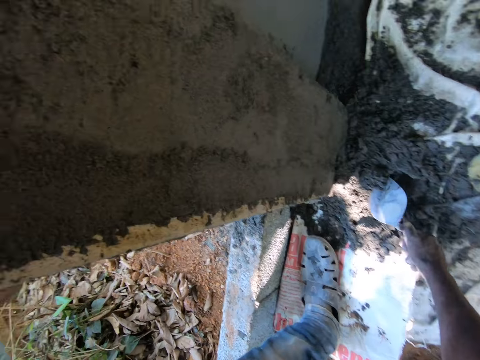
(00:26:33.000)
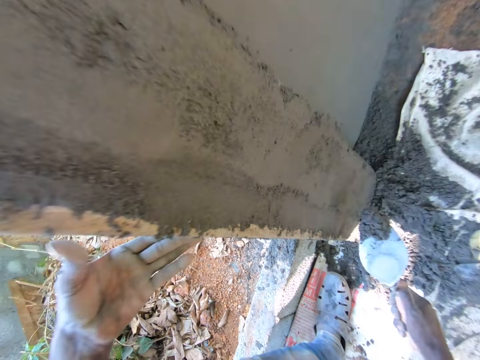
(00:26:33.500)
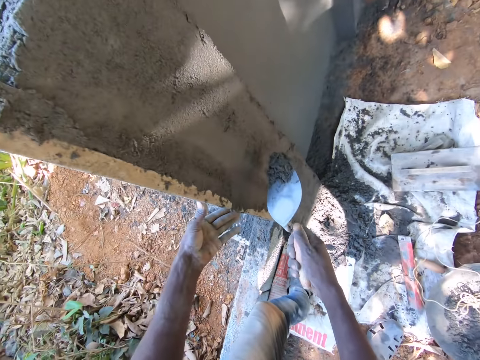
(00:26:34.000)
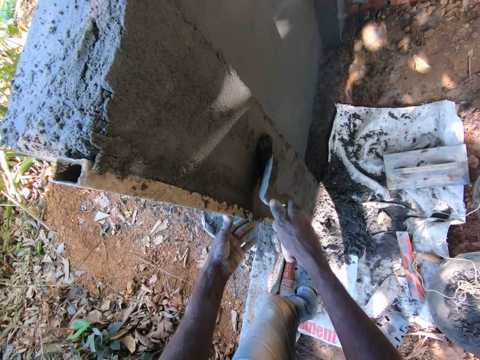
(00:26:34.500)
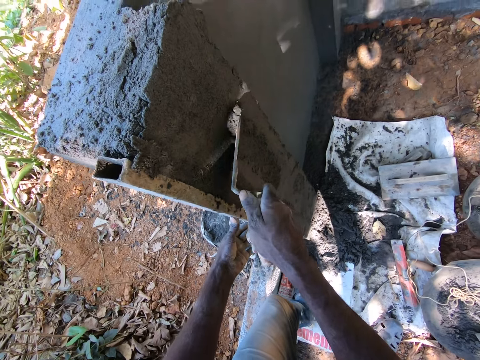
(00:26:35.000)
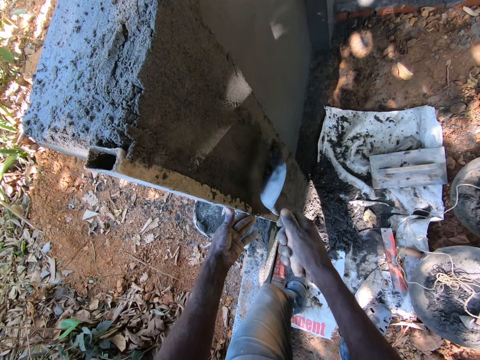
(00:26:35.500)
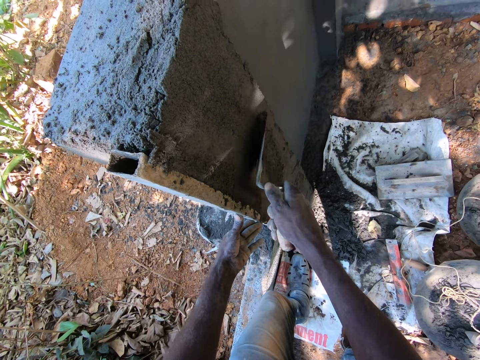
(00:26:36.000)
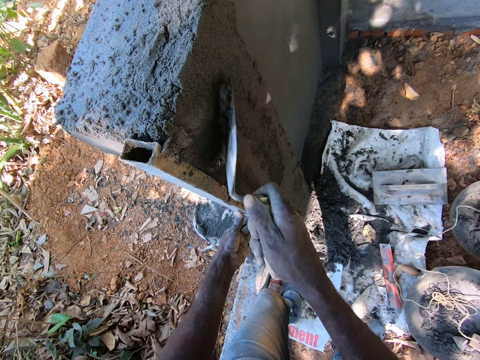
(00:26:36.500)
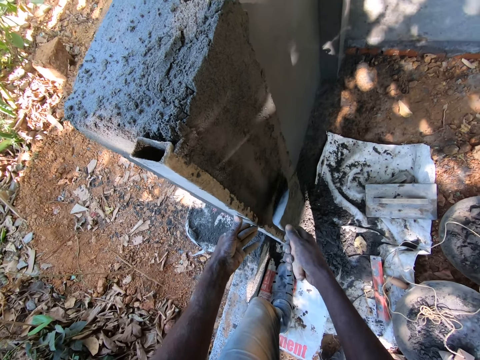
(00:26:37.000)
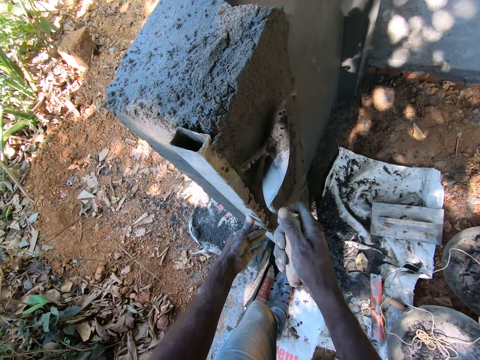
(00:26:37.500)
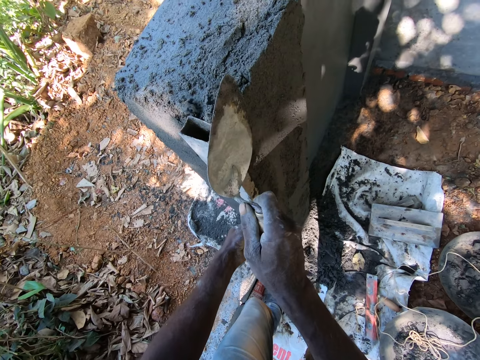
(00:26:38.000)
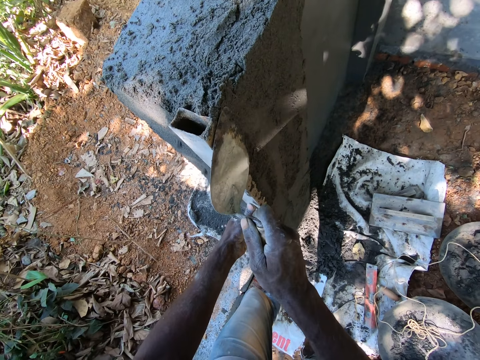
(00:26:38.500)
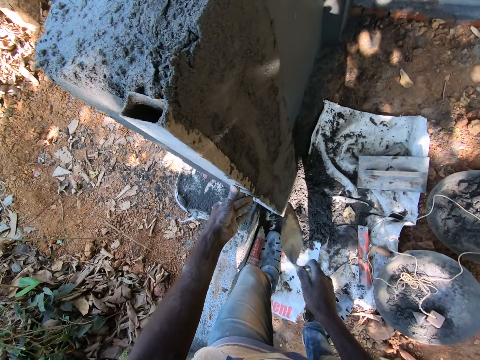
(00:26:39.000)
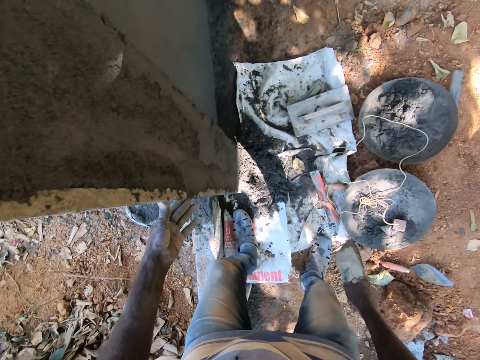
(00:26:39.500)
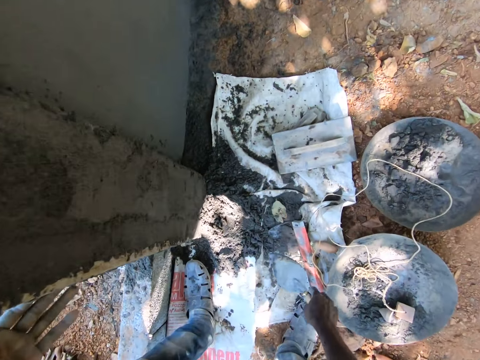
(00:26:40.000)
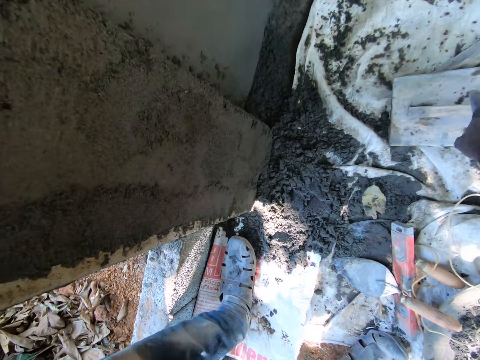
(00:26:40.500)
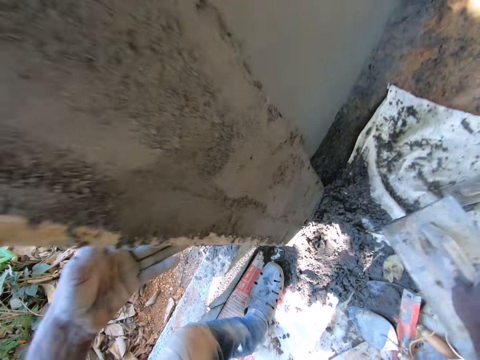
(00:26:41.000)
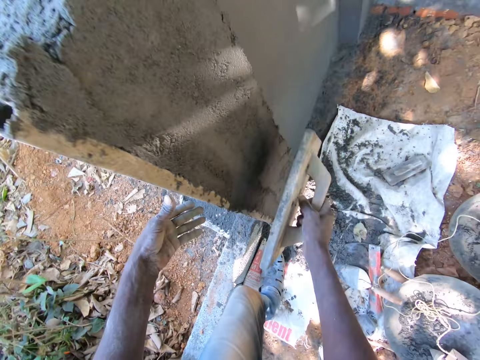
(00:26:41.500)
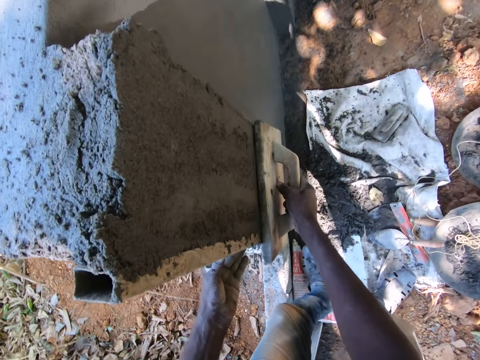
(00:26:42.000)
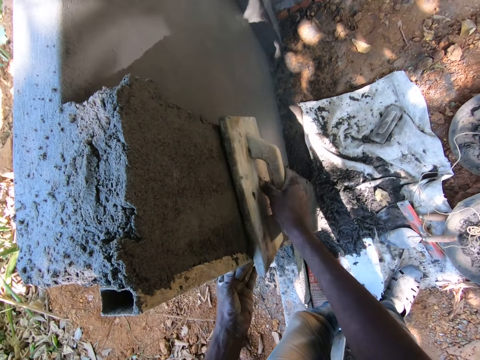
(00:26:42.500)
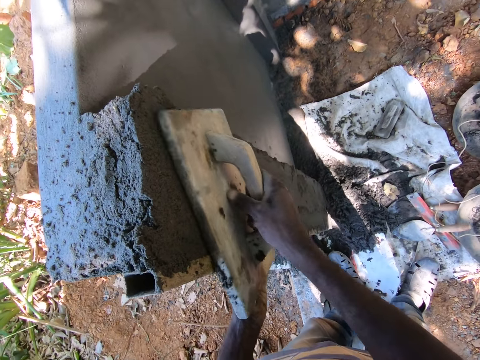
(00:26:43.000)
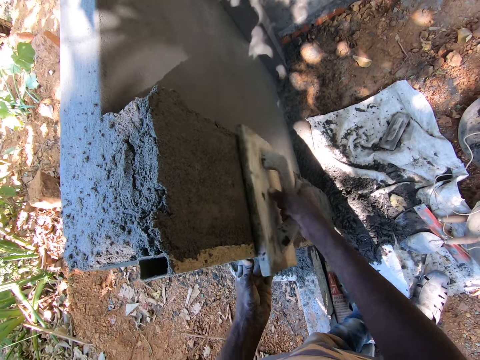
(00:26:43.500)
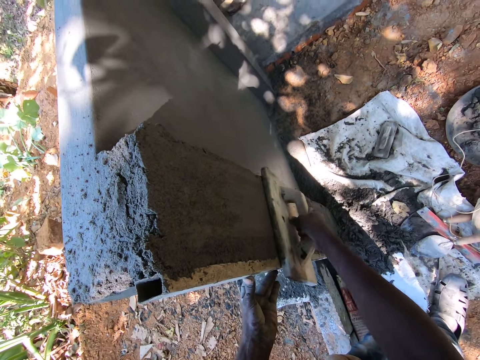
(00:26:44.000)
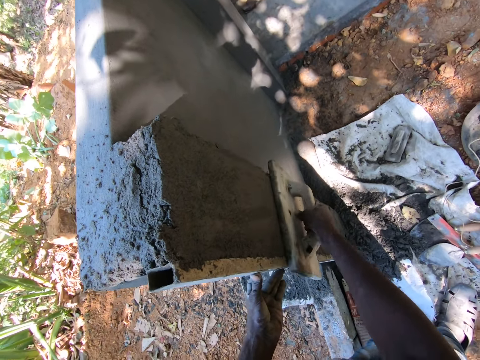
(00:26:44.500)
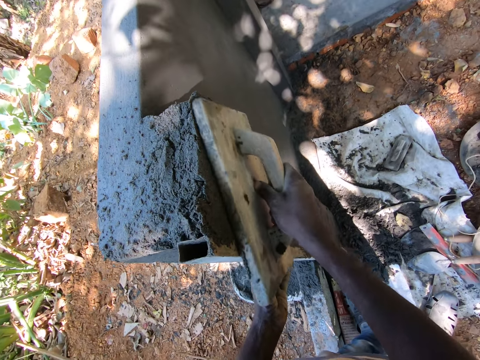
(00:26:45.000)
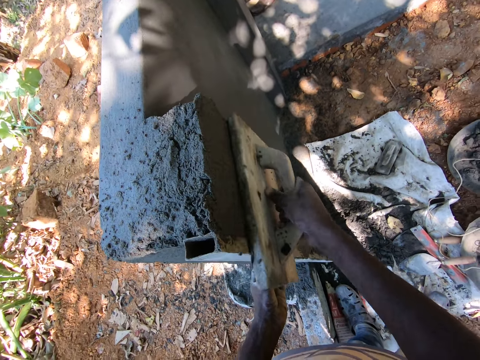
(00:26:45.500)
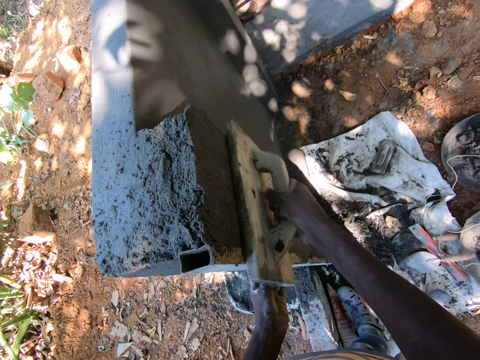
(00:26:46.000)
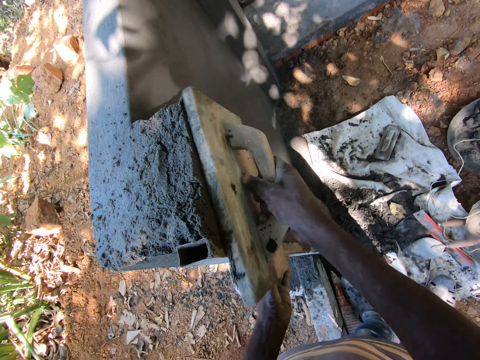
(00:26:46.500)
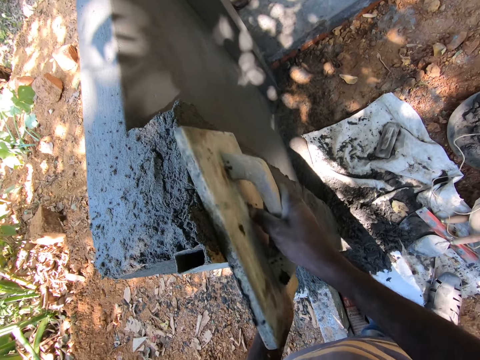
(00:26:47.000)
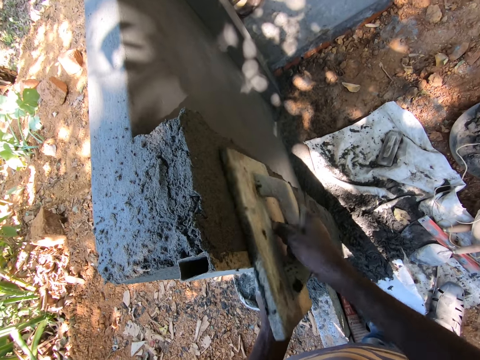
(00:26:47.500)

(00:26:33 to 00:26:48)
The camera wearer scoops mortar from the polythene sheet with the hand trowel in his right hand. He plasters the mortar on the wall with the hand trowel in his right hand. He drops the hand trowel on the polythene sheet with his right hand. He picks up the hand float from the polythene sheet with his right hand. He smoothens the wall with the hand trowel in his right hand. He plasters the wall with the hand float.

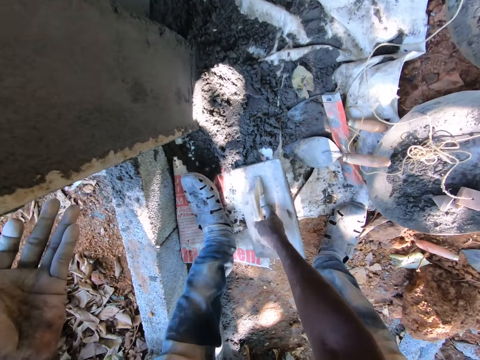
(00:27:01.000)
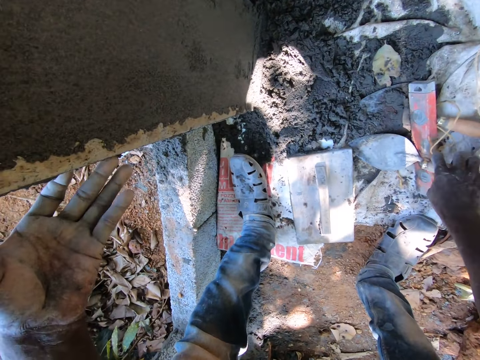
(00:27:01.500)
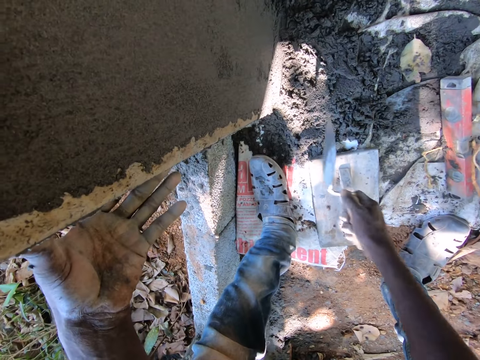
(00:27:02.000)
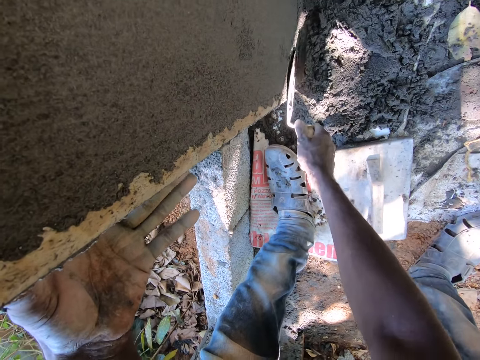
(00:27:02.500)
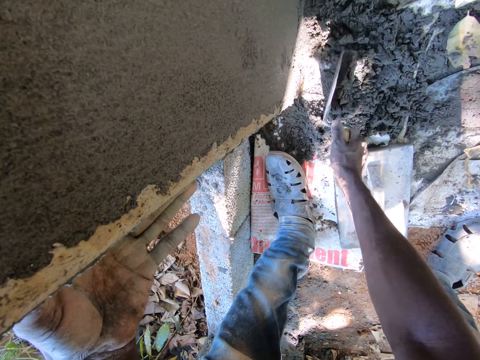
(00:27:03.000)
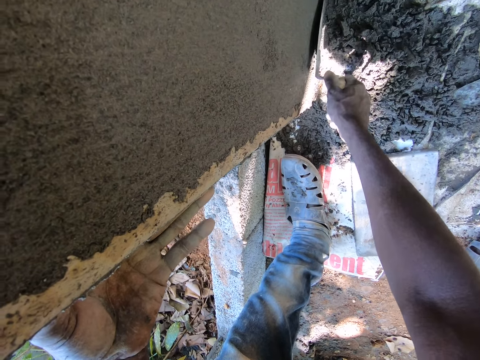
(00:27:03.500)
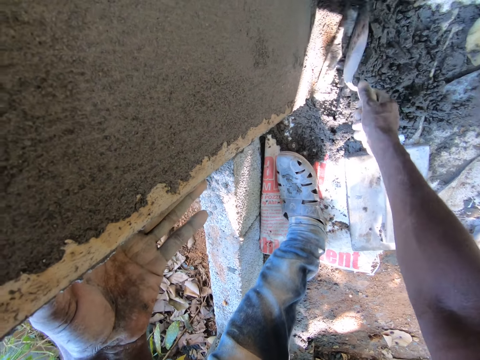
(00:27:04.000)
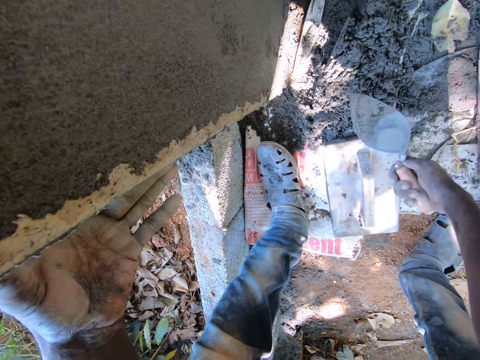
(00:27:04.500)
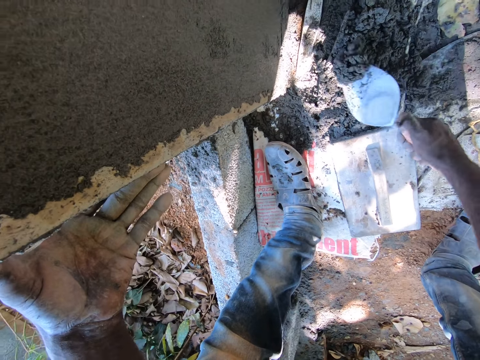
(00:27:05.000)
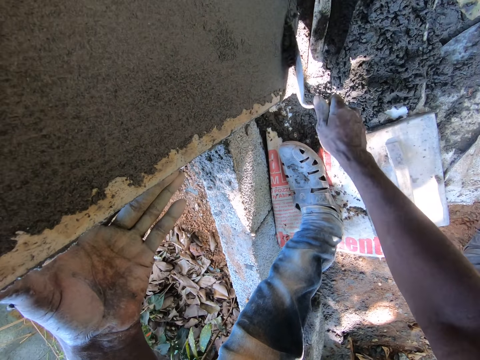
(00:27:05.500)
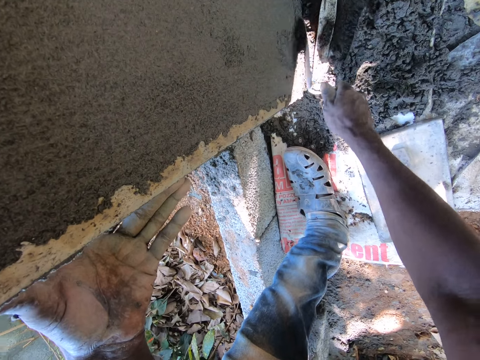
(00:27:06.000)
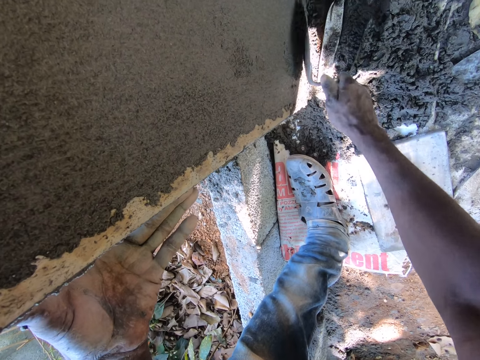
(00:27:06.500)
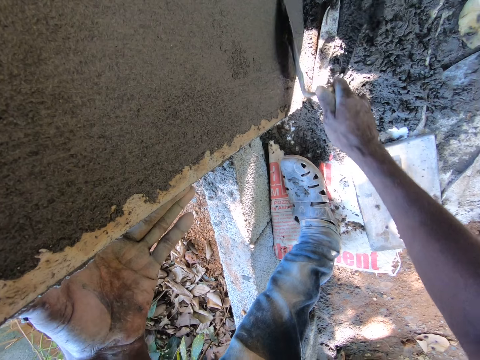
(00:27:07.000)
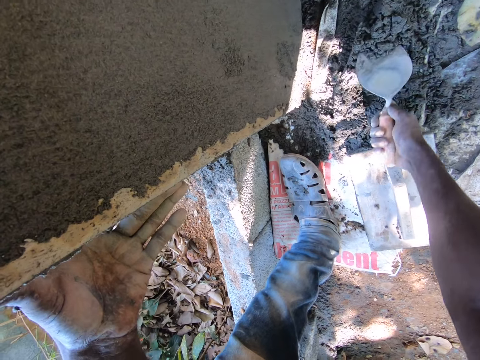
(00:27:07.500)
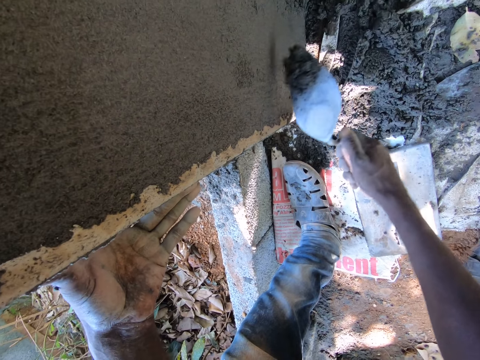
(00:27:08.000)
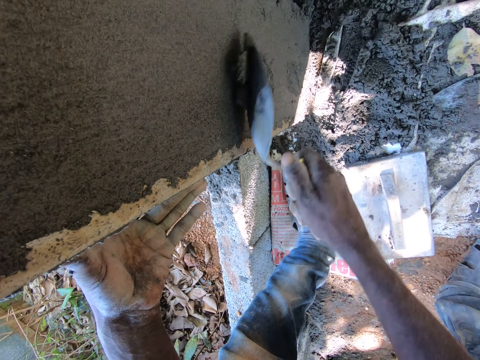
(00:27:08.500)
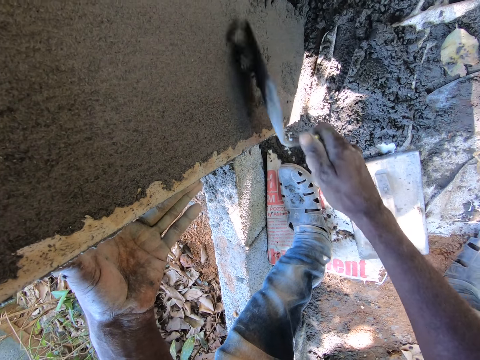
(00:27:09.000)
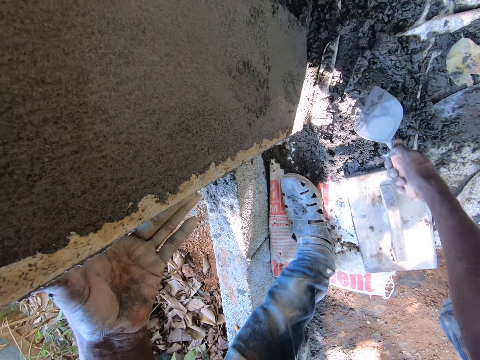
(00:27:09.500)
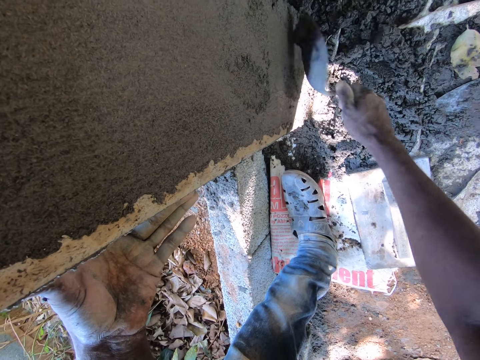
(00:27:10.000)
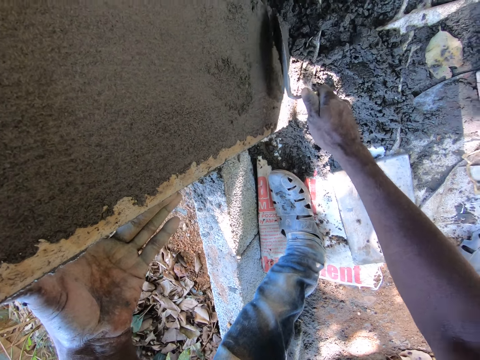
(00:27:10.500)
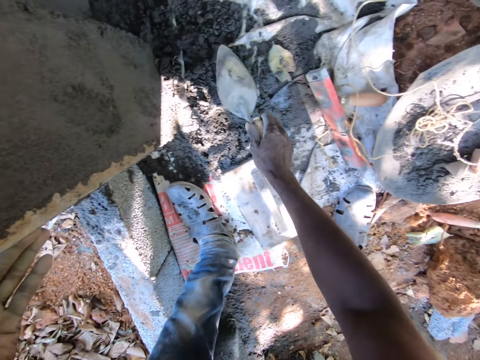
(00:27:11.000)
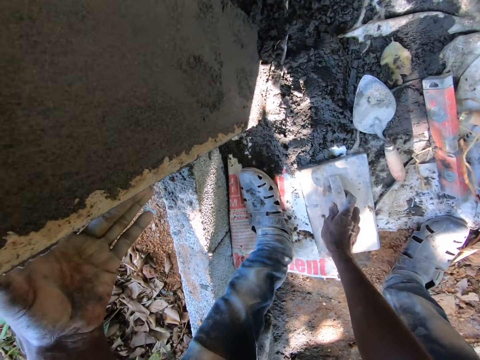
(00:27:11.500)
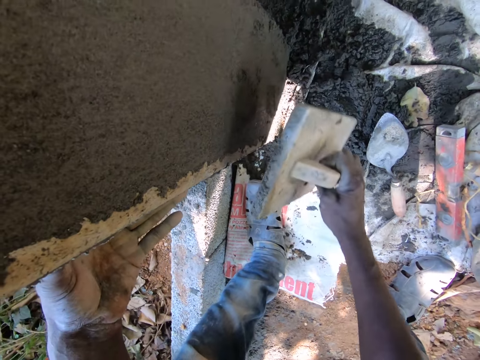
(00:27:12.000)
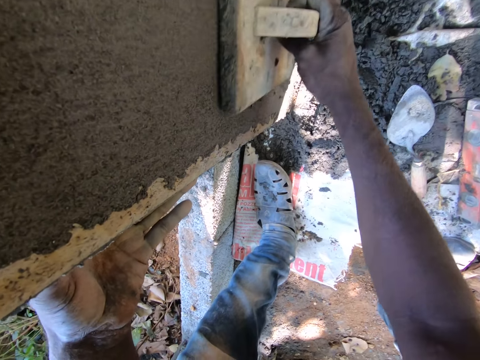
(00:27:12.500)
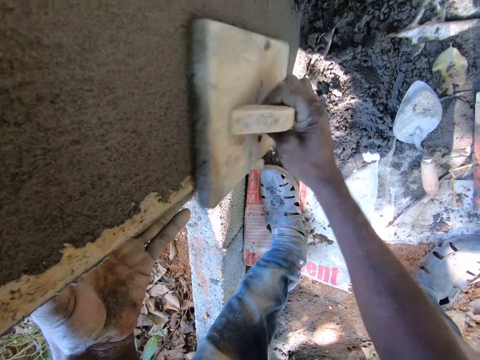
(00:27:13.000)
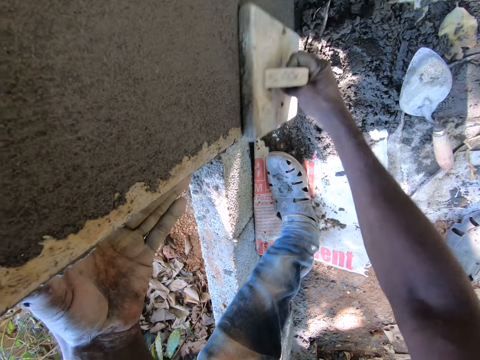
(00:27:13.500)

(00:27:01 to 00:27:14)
The camera wearer drops the hand float on the polythene sheet with his right hand. He picks up the hand trowel from the polythene sheet with his right hand. He scoops mortar with the hand trowel in his right hand. He moves the mortar with the trowel. He plasters the mortar on the wall with the hand trowel in his right hand. He scoops the mortar from the polythene sheet with the hand trowel in his right hand. He plasters the mortar on the wall with the hand trowel in his right hand. He scoops the mortar from the polythene sheet with the hand trowel in his right hand. He plasters the mortar on the wall with the hand trowel in his right hand. He drops the hand float or trowel on the polythene sheet with his right hand. He picks up the hand trowel or hand float from the polythene sheet with his right hand. He smoothens the wall with the hand trowel in his right hand. He plasters the wall.
